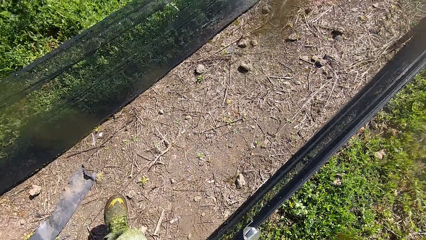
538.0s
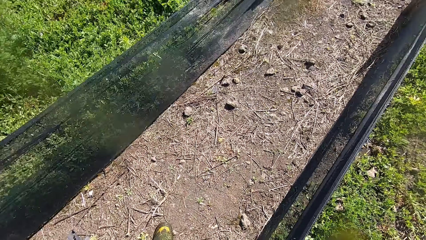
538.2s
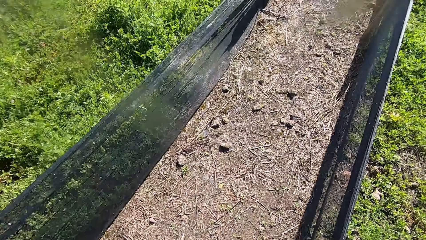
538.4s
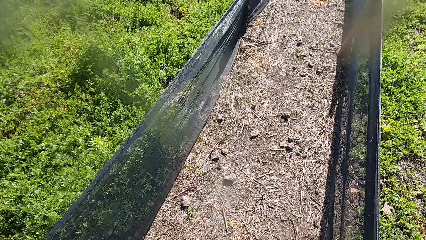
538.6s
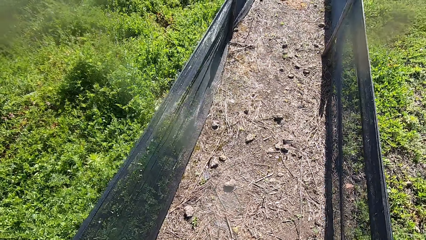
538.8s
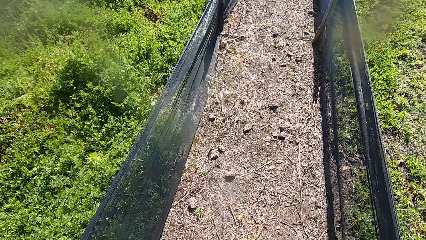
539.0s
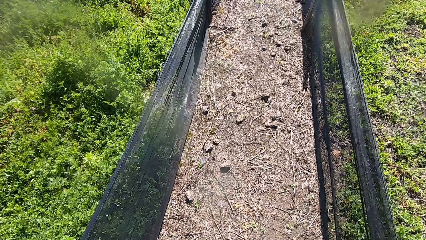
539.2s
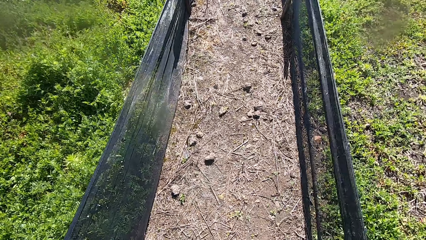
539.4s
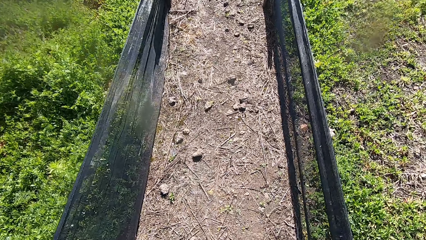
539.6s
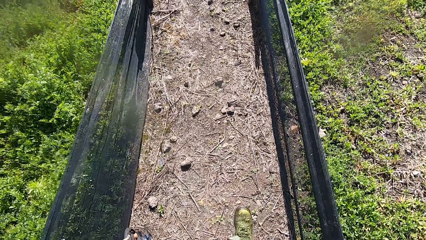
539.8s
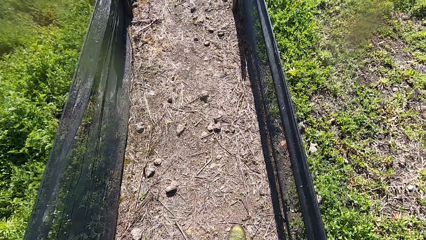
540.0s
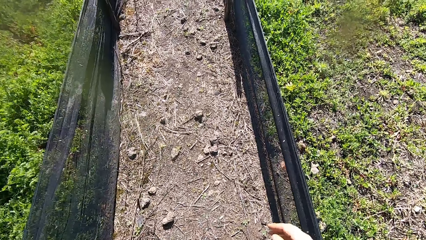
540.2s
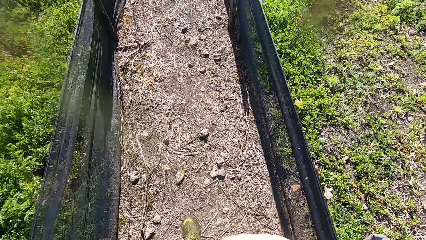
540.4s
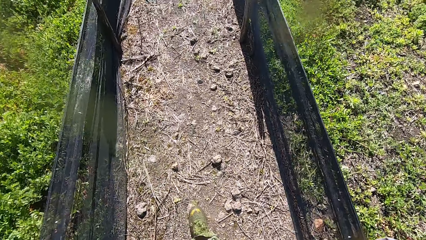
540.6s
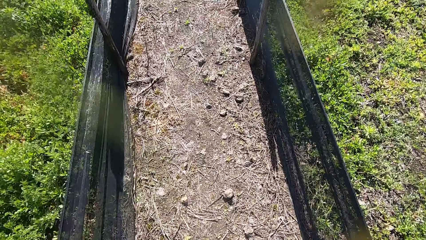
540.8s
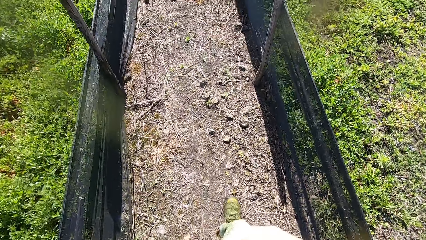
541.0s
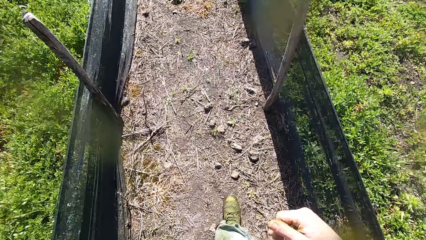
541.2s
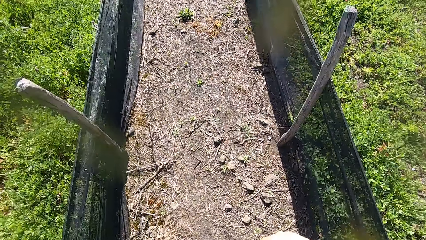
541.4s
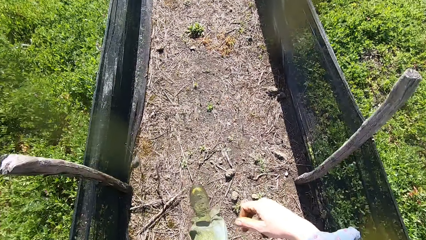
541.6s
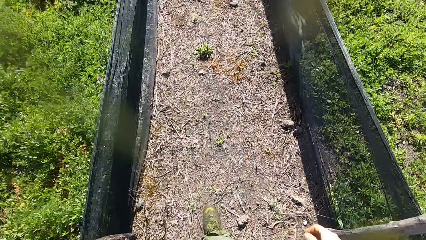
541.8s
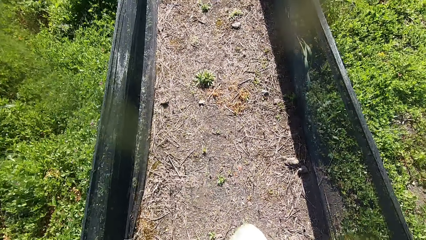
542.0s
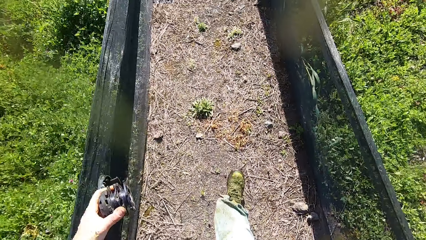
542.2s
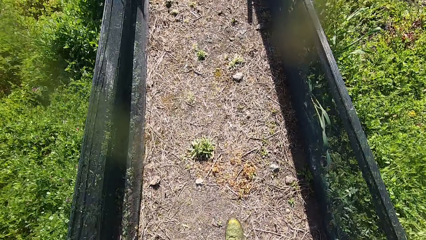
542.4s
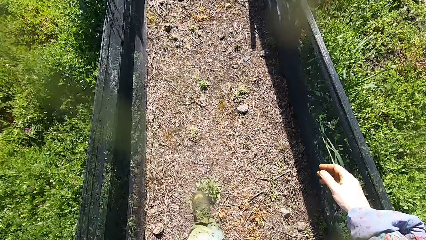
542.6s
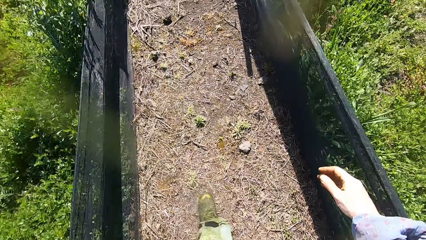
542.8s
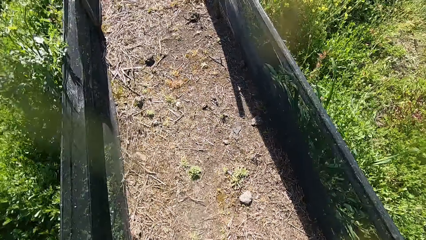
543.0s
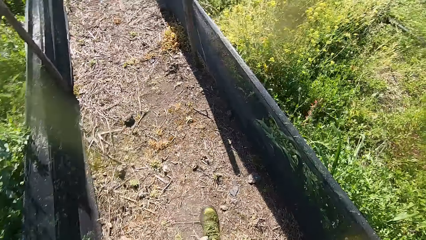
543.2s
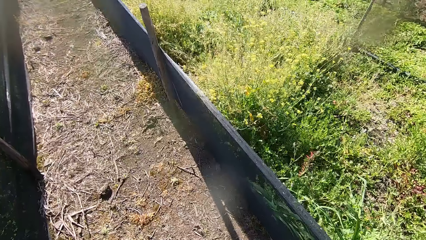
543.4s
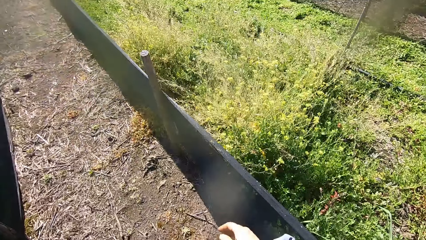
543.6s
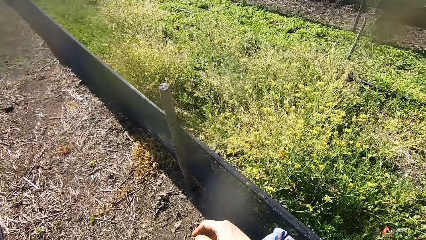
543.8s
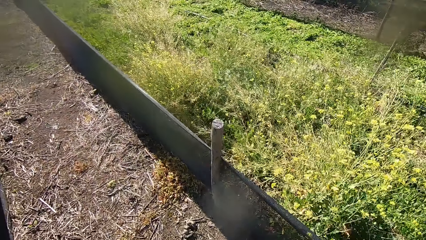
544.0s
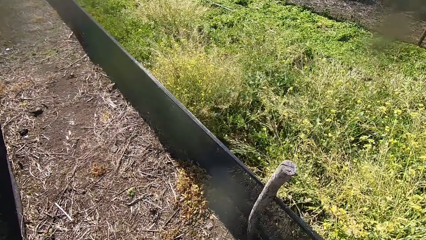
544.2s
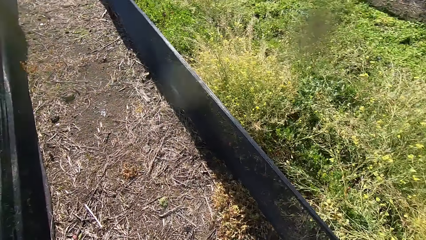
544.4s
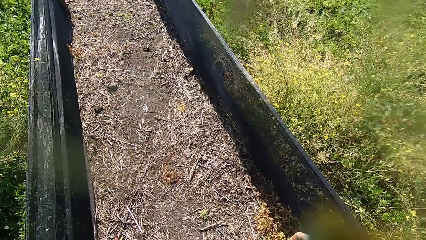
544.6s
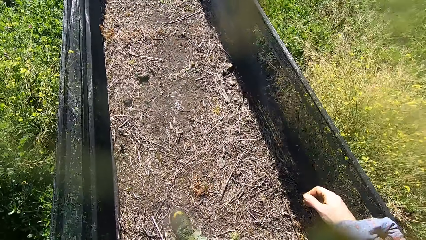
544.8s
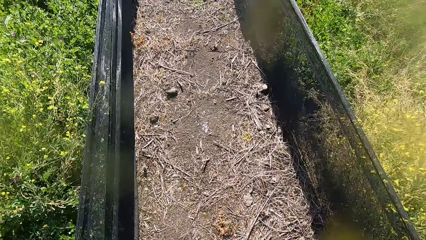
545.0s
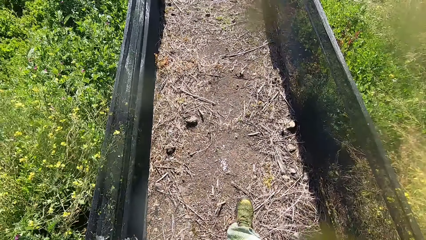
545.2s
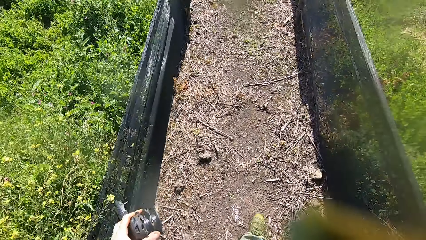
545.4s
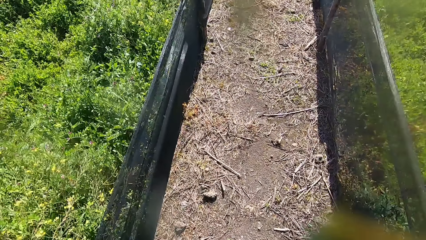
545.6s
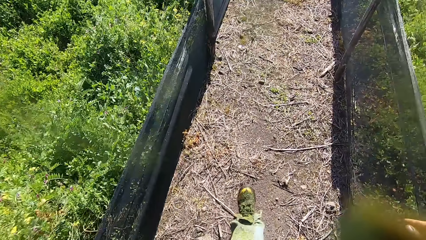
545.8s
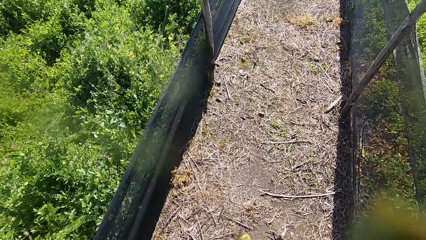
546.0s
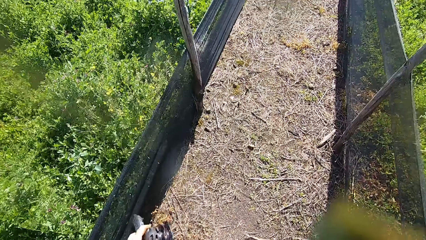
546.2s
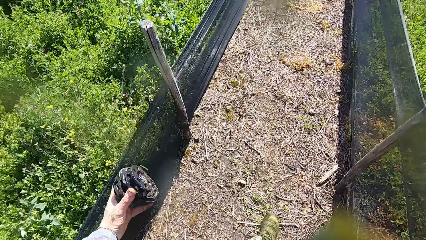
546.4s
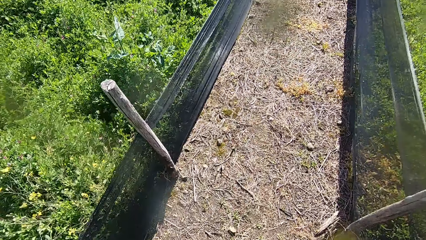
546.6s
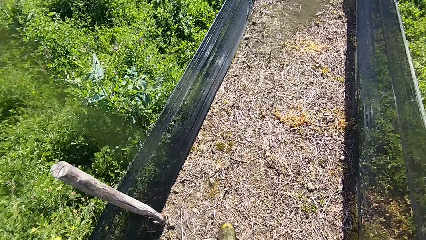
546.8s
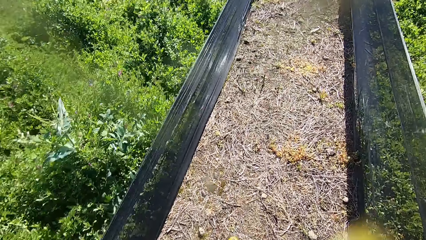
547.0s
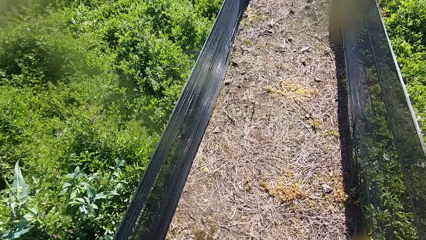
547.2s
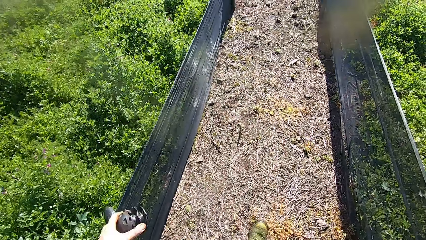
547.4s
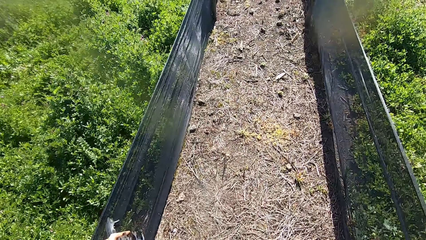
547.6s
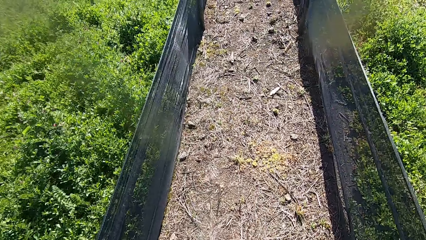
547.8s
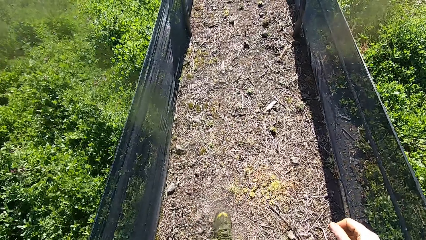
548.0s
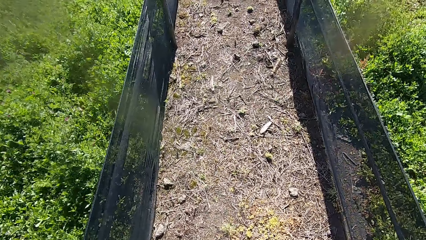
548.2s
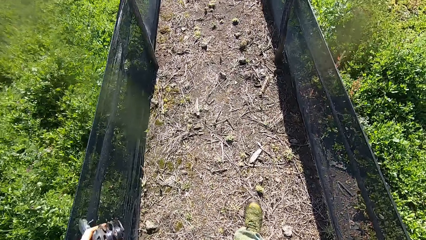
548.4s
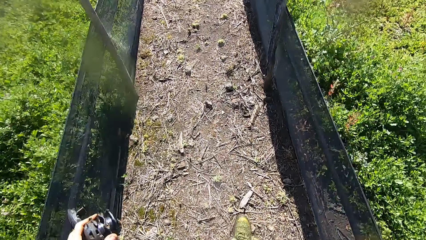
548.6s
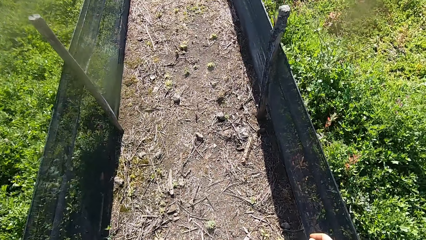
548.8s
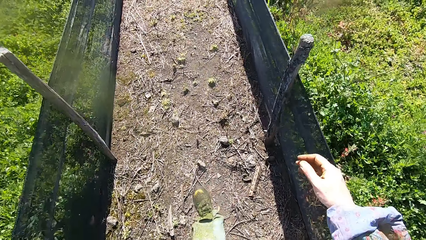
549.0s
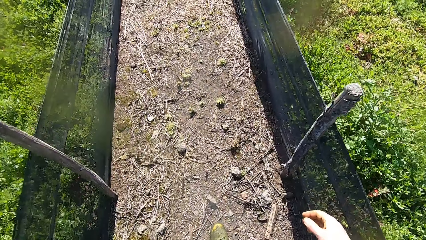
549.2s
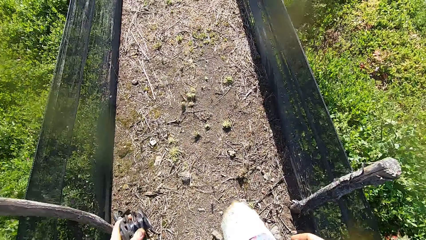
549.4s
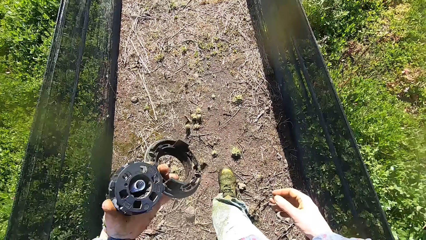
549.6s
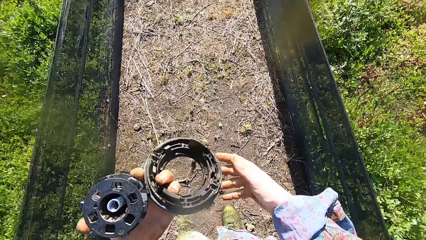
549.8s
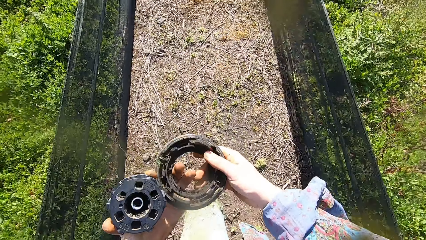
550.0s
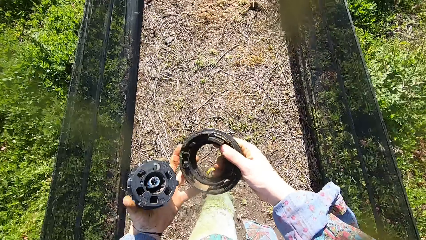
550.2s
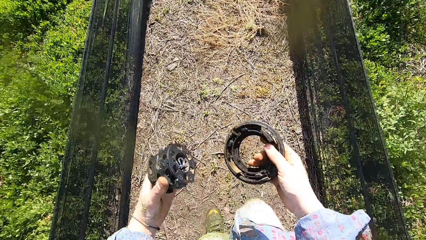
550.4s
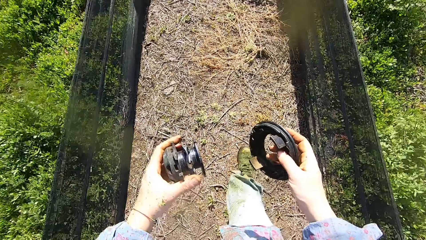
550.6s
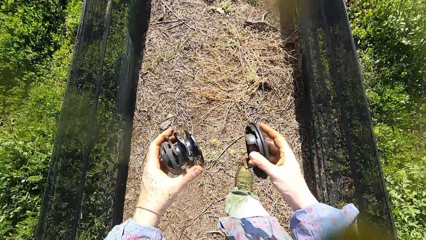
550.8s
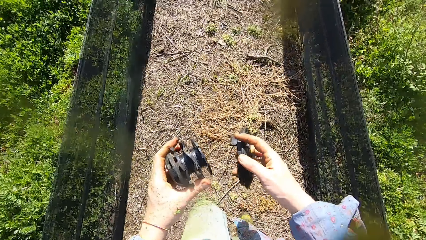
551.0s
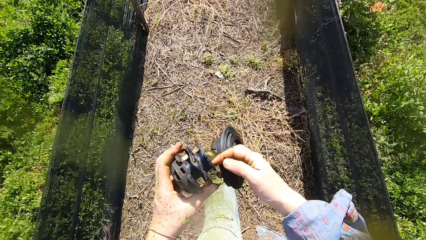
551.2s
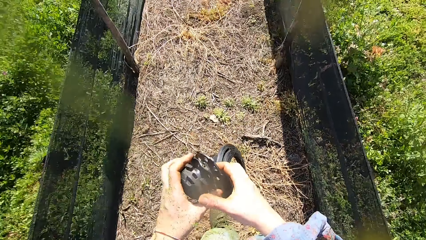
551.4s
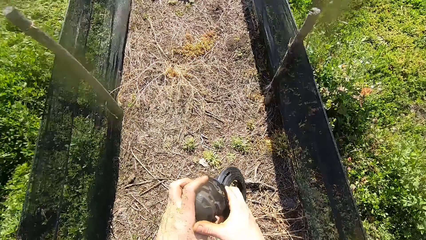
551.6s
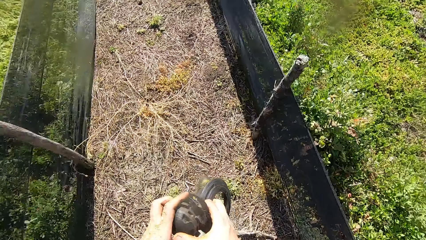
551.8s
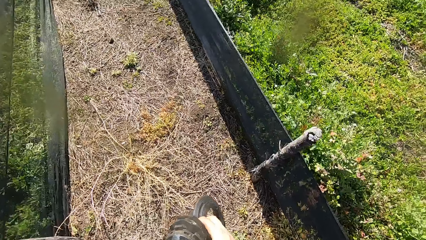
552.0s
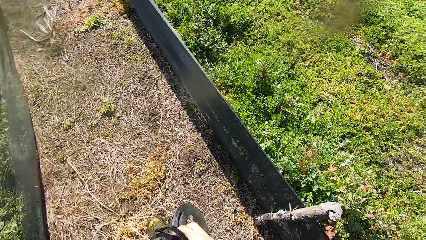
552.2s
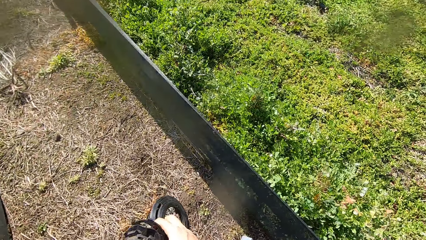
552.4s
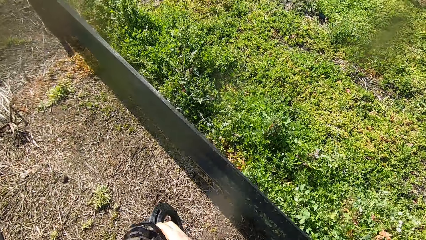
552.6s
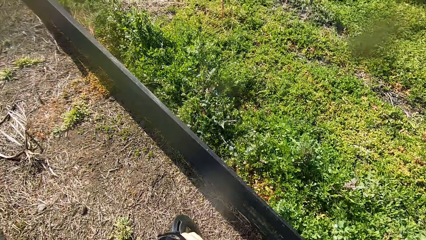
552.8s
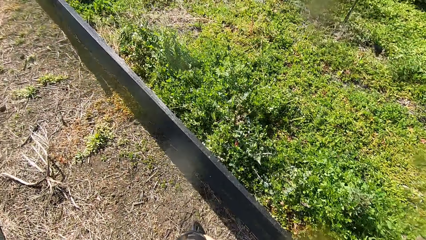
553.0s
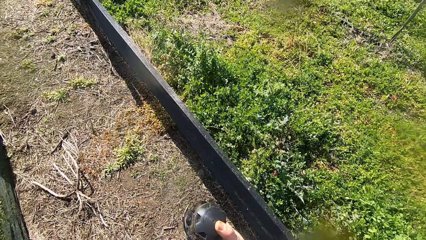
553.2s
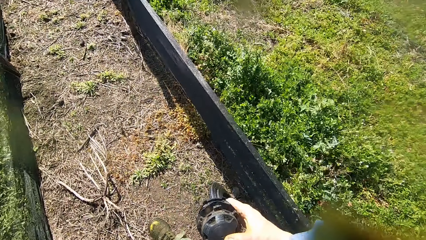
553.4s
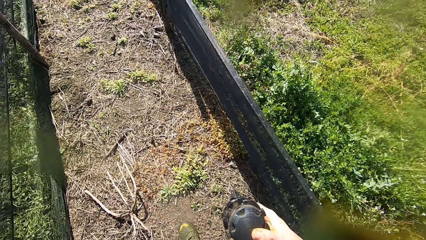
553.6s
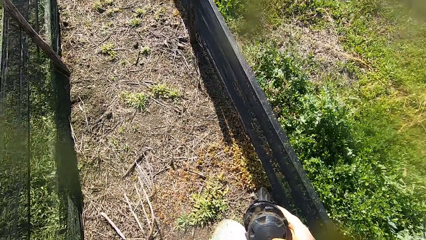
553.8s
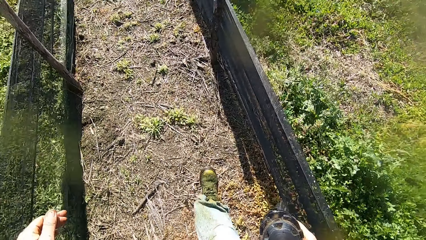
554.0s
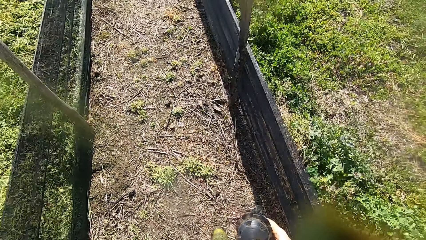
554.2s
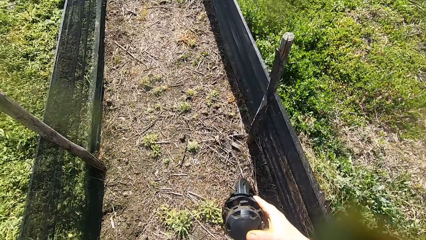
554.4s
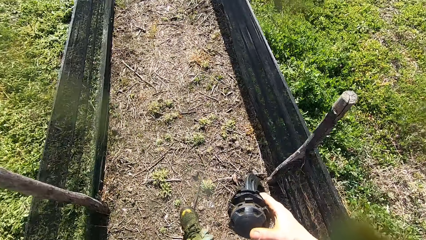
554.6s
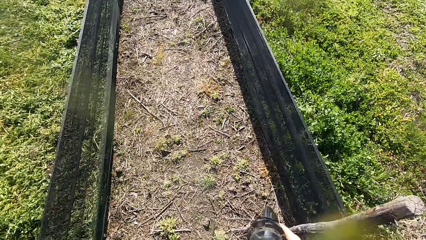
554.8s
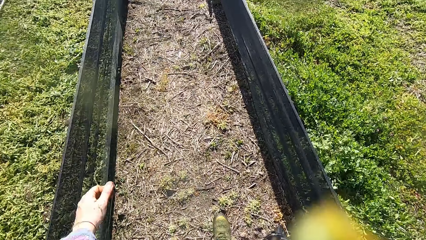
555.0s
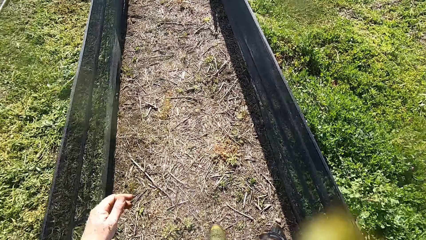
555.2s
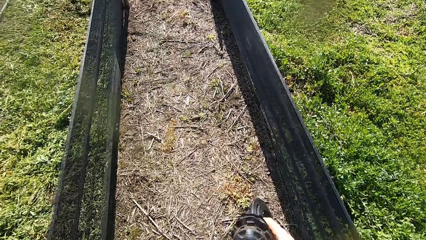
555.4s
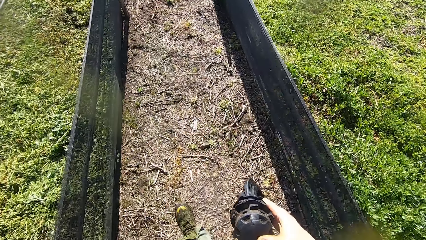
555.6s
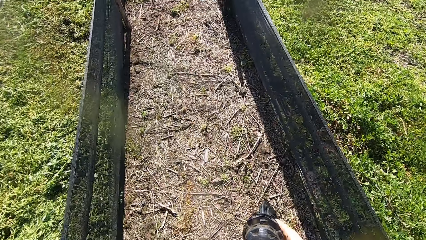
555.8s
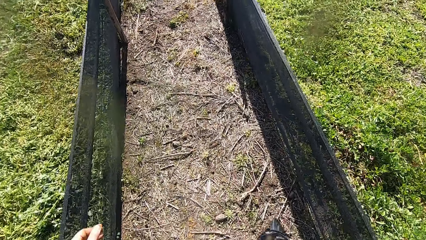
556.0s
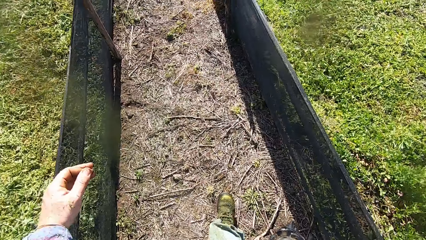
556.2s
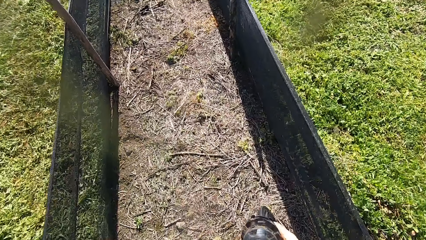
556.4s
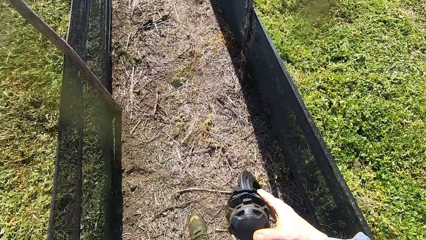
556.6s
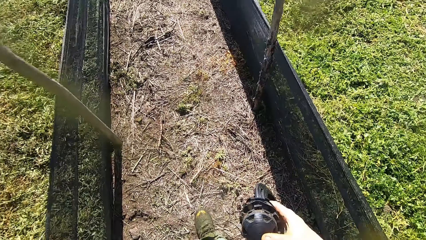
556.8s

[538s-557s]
The camera wearer walks forward on the path. He places the other part of the spool from his left hand to his right hand. He passes the spool cap to his right hand.
